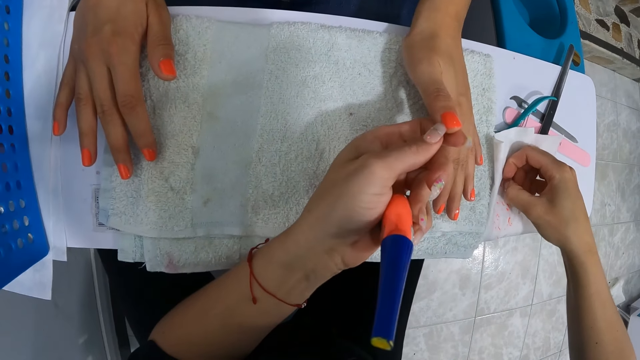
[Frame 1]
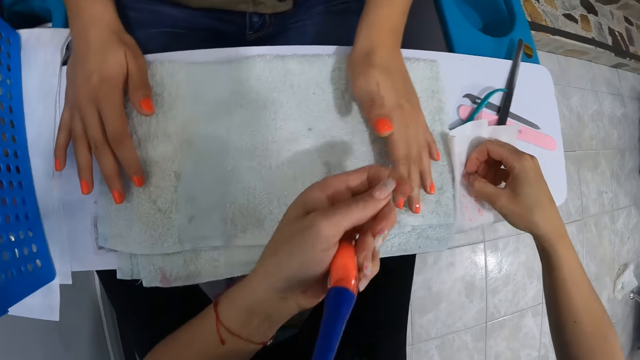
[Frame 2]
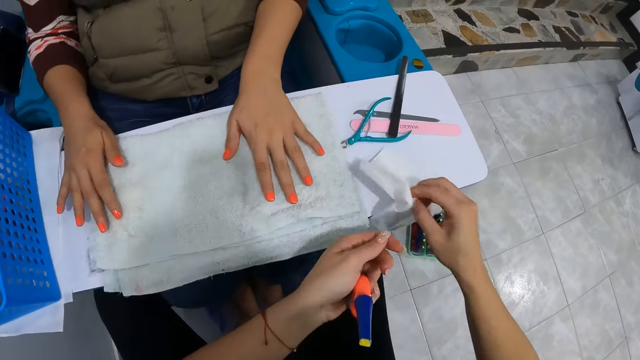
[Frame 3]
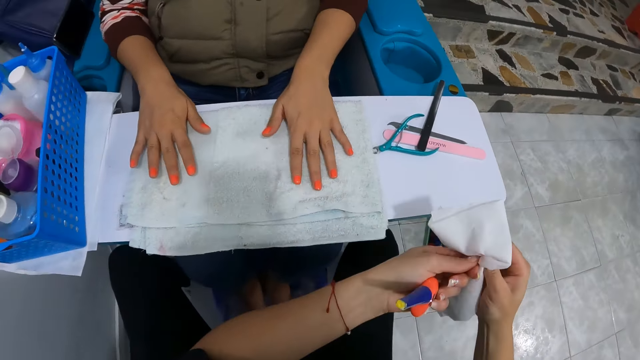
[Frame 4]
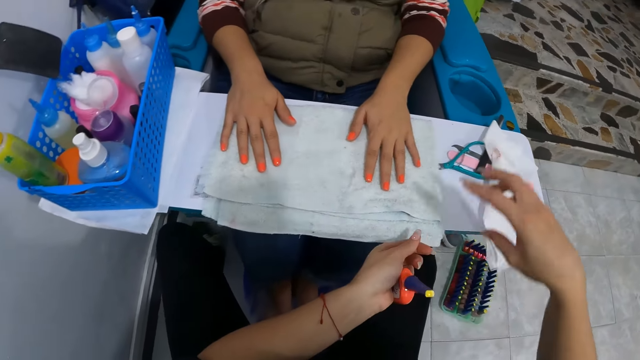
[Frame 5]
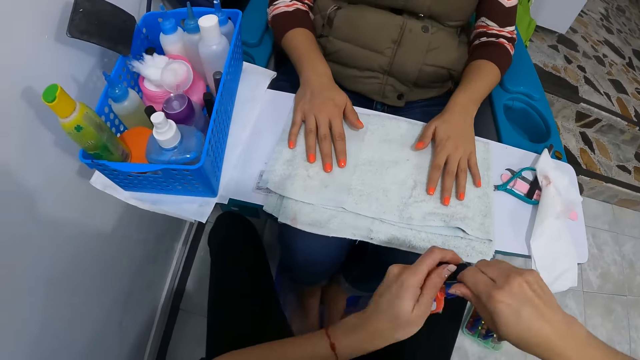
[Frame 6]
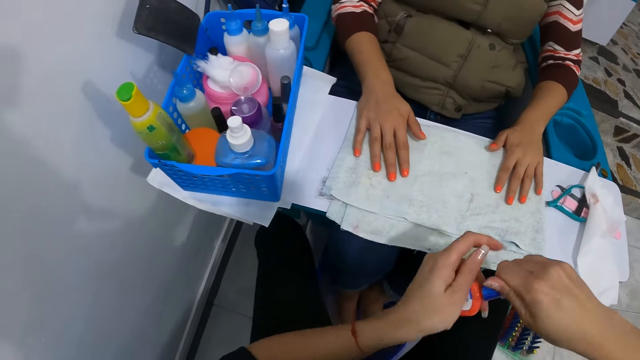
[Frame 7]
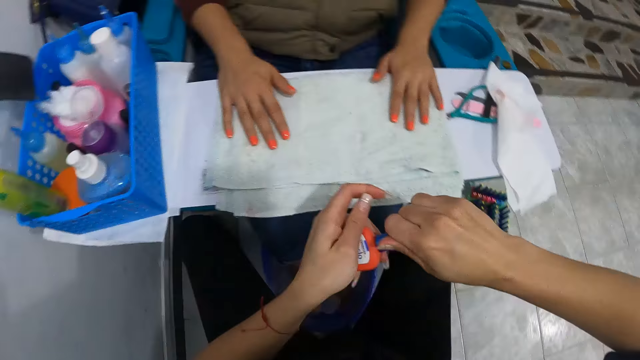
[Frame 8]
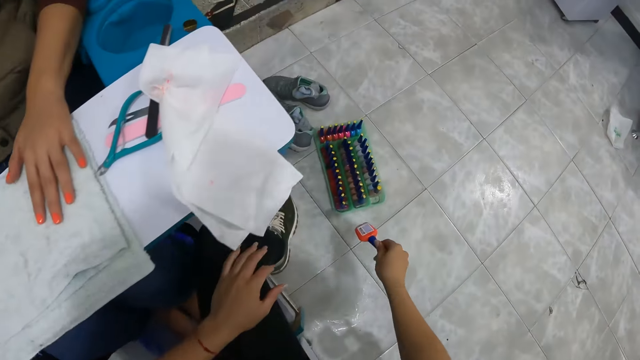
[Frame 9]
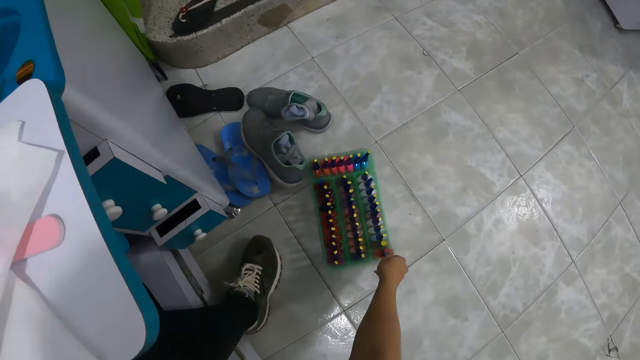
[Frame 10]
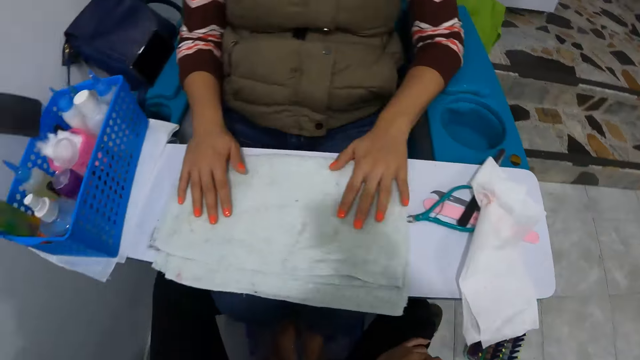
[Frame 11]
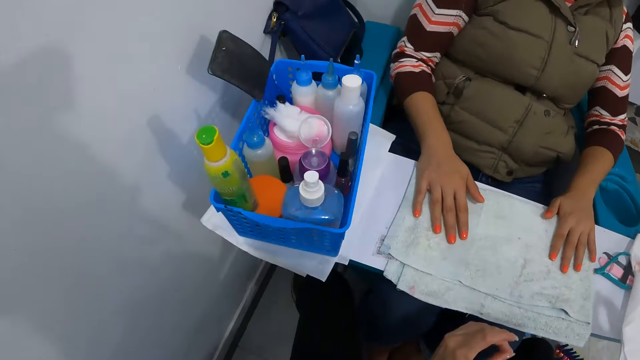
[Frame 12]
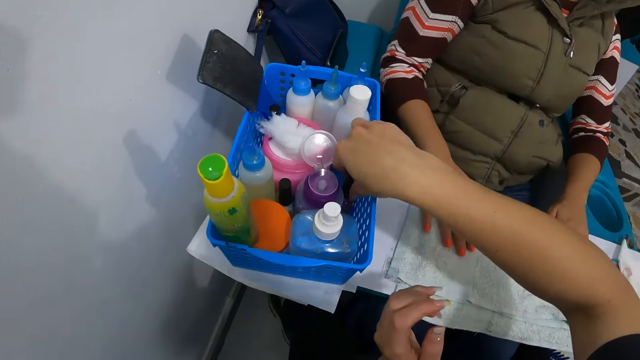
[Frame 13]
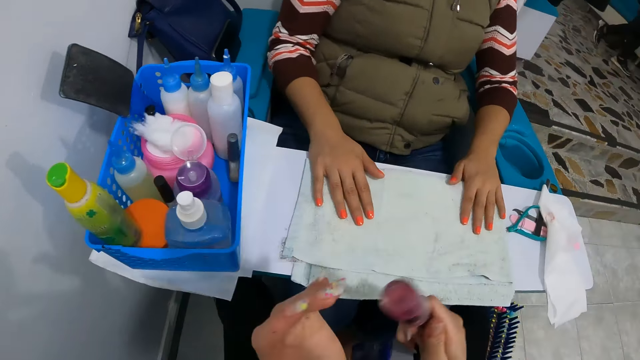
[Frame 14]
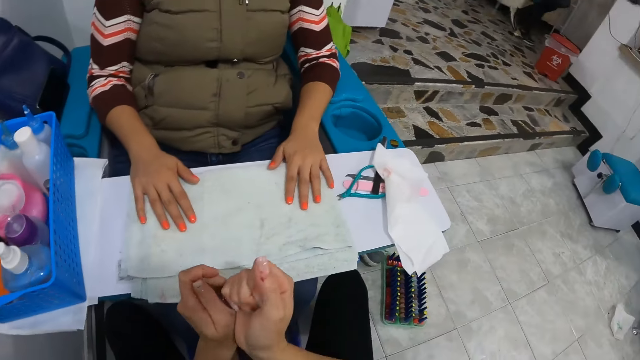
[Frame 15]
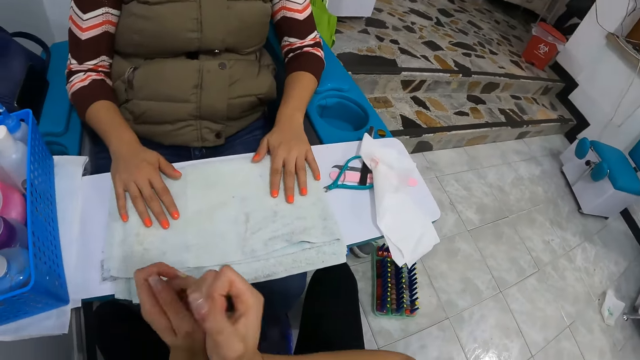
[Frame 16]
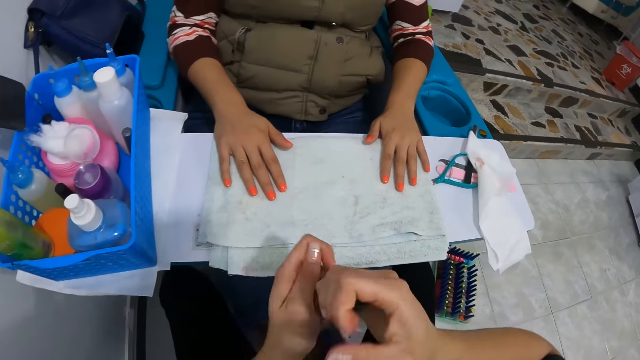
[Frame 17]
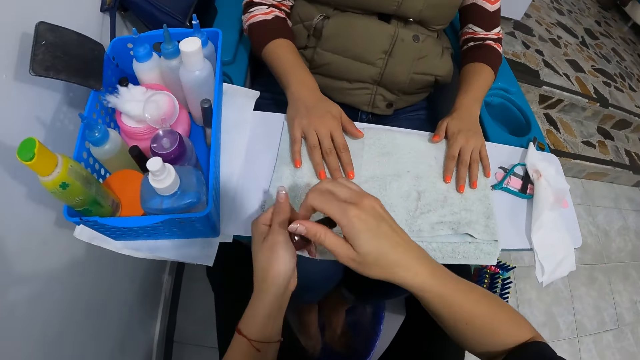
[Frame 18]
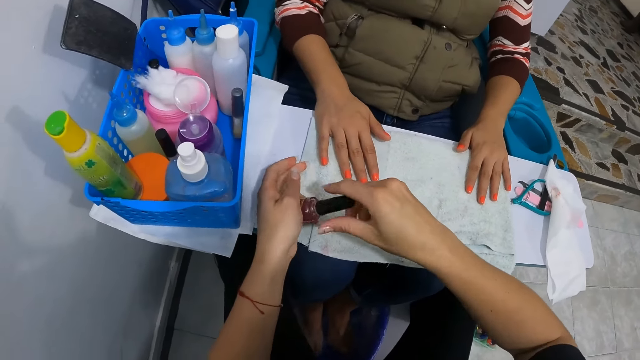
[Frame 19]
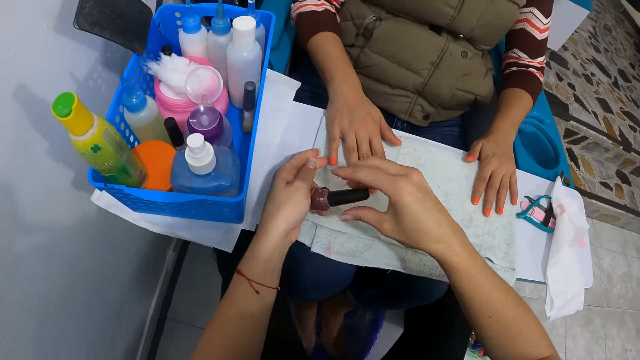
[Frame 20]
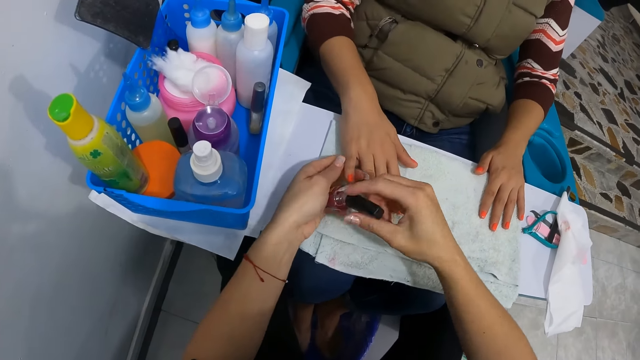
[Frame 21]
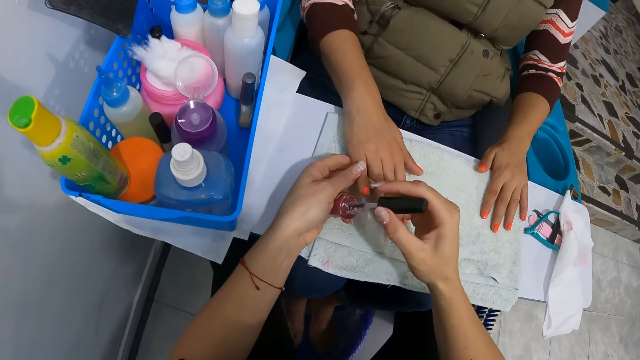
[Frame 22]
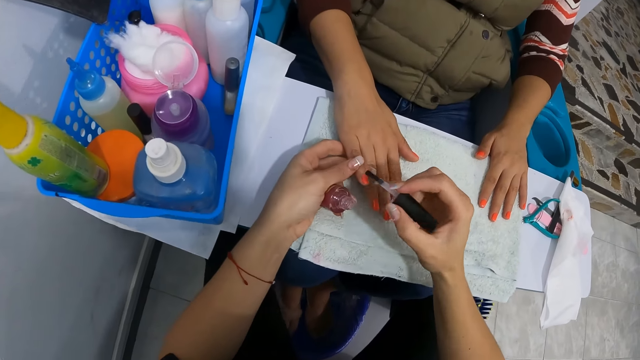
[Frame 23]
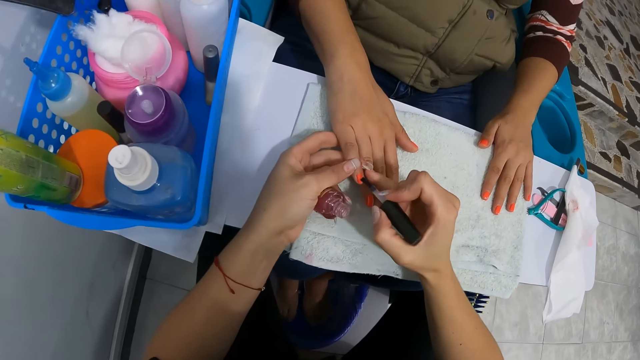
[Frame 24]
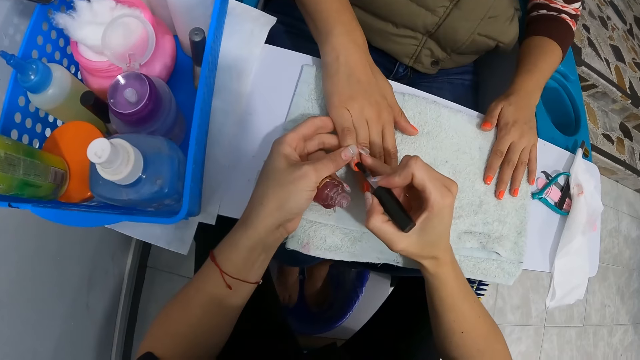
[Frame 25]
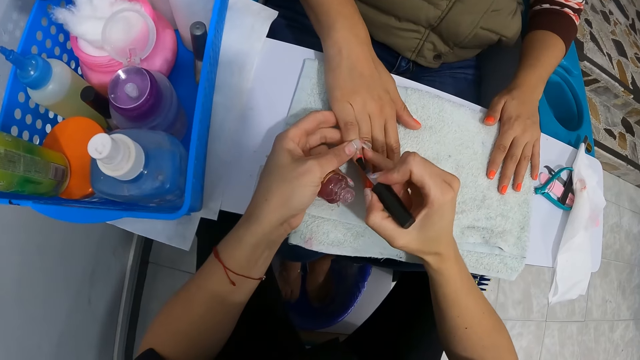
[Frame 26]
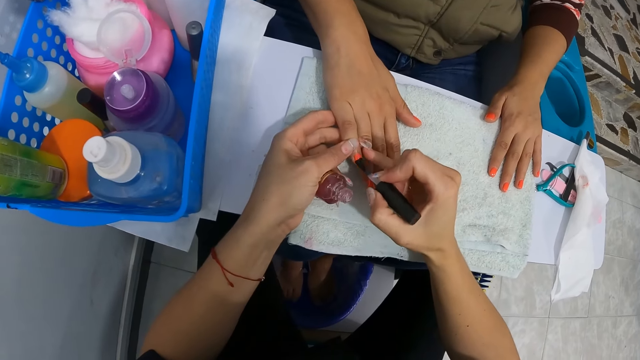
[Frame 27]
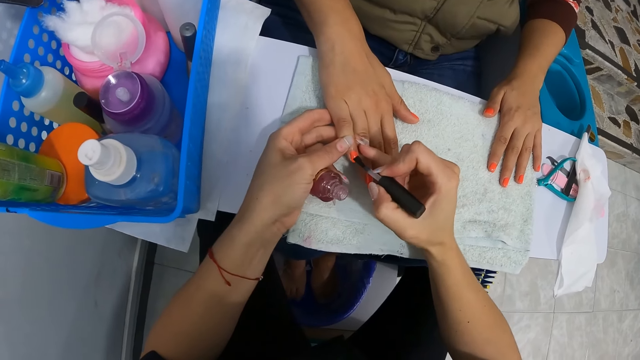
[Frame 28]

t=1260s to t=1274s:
The camera wearer carries the tissue paper from the table with her right hand. She cleans her left thumb finger nail with the tissue paper in her right hand. She puts the serviette down and closes the container. She keeps the nail polish container on a polish rack with her right hand. She carries a nail polish container from a basket with her right hand. She opens the nail polish container with her right hand. She removes the paint brush from the nail polish container with her right hand. She paints the woman's right pinky finger nail with the nail brush in her right hand.

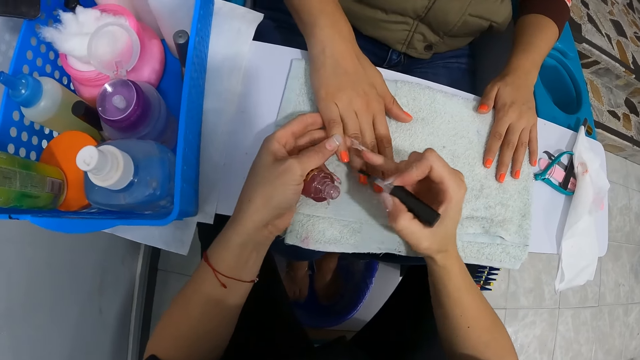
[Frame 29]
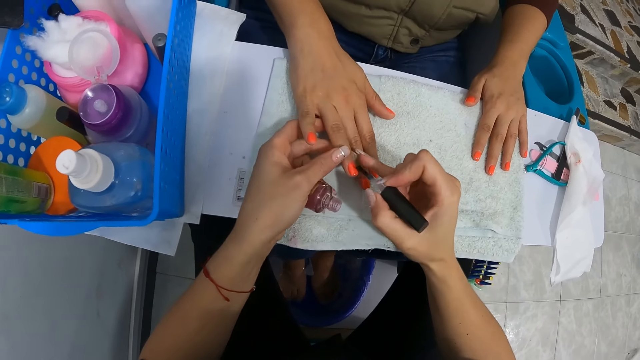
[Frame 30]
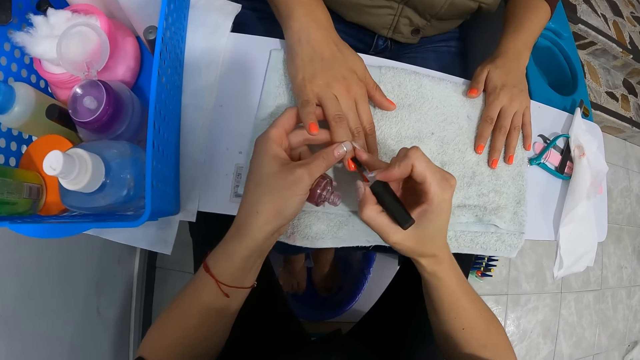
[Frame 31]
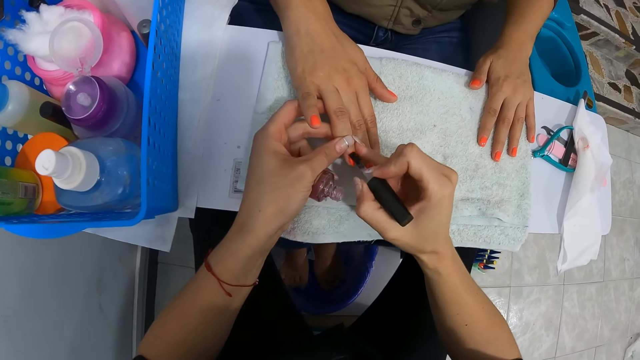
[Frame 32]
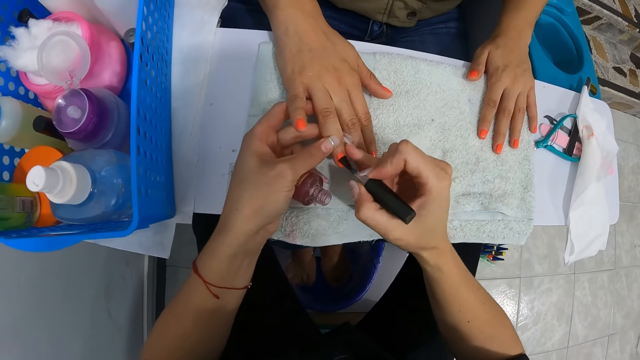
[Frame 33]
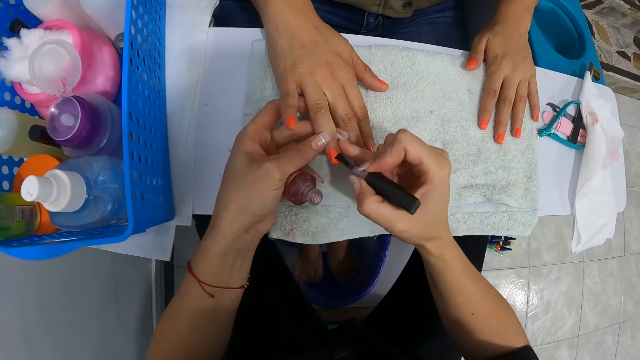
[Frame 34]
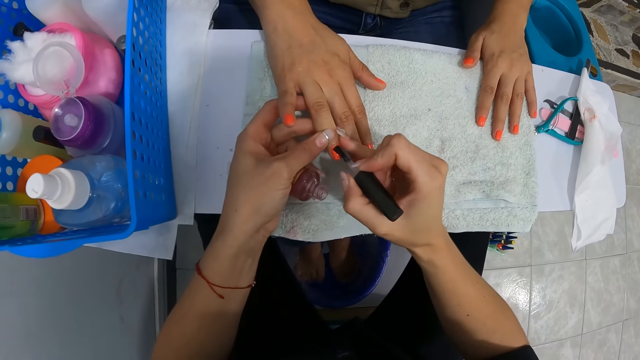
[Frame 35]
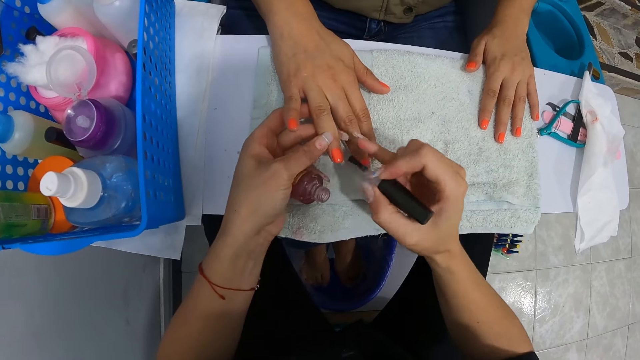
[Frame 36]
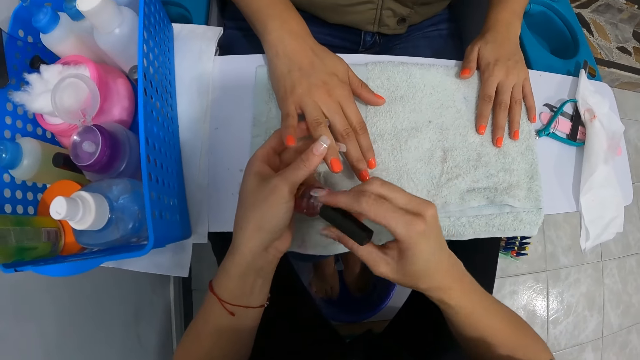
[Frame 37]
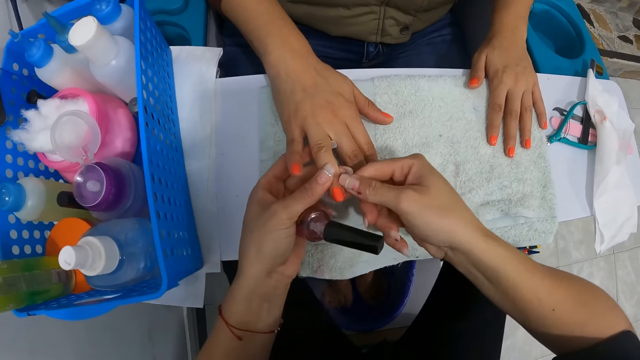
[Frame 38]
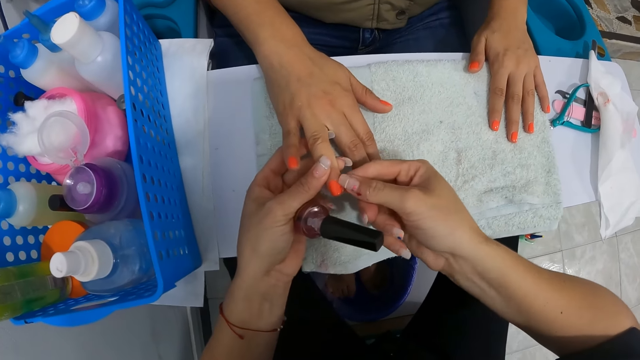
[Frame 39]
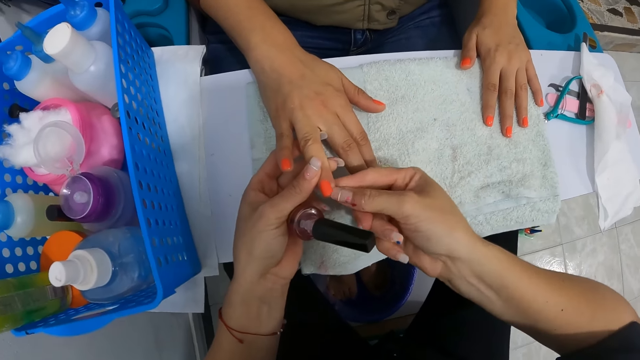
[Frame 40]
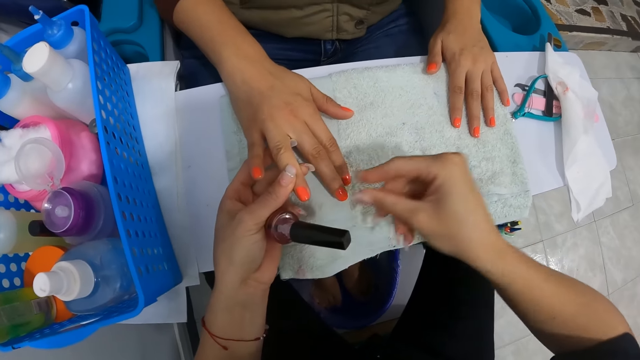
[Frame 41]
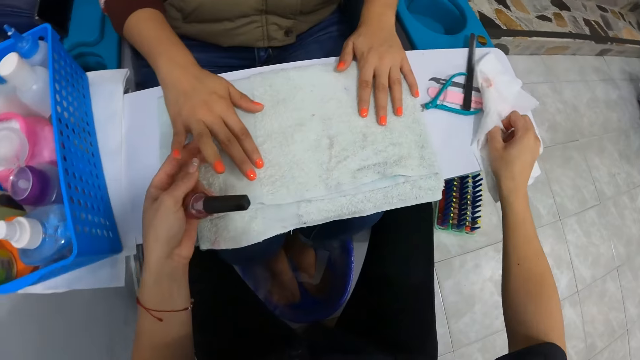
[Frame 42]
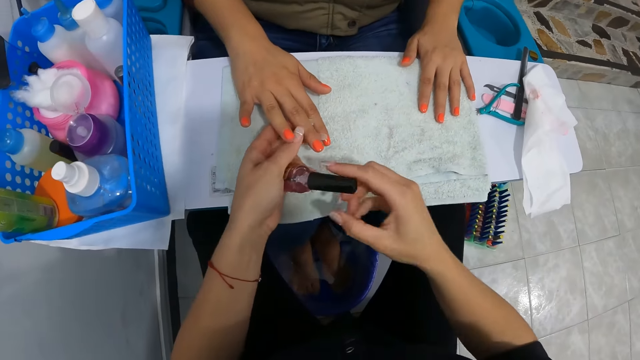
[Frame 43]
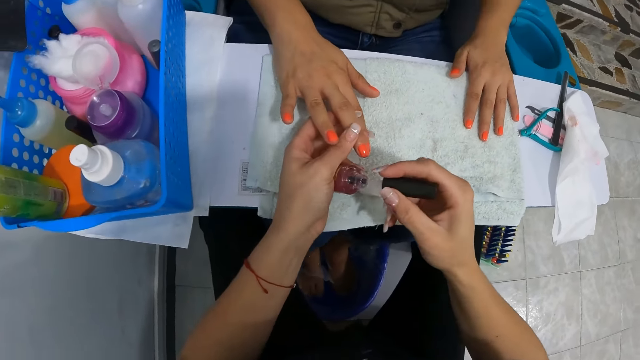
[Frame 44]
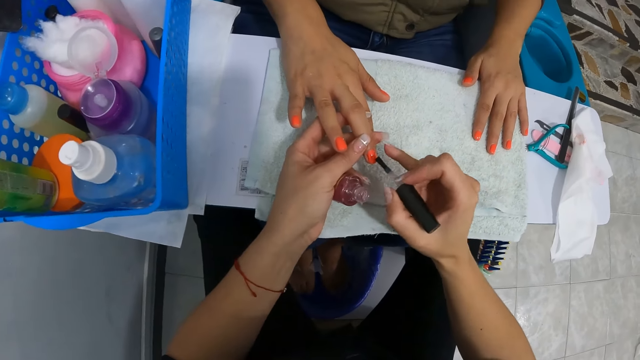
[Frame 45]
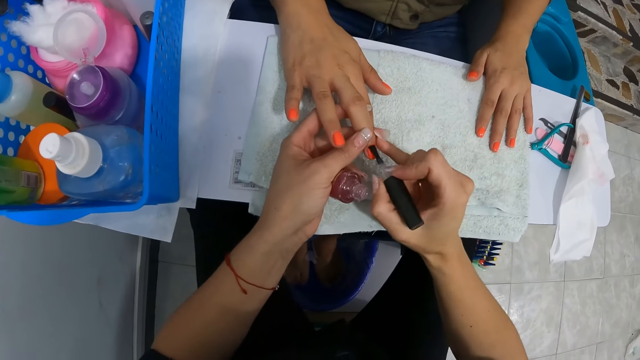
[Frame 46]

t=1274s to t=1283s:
The camera wearer paints the woman's right ring finger nail with the nail brush in her right hand. She puts the nail brush into the nail polish container with her right hand. She cleans the right middle finger nail with her right thumb nail. She cleans her thumb finger nail on the tissue paper on the table. She removes the paint brush from the nail polish container with her right hand. She paints the woman's right middle finger nail with the nail brush in her right hand.
